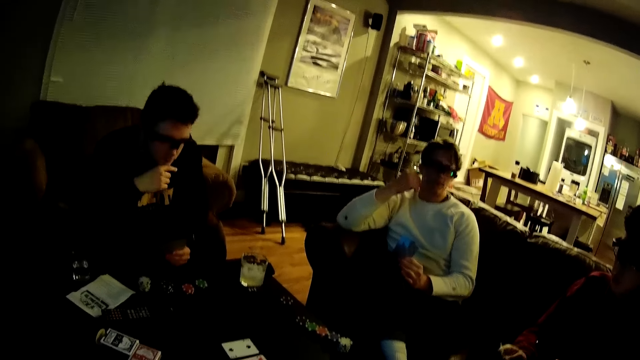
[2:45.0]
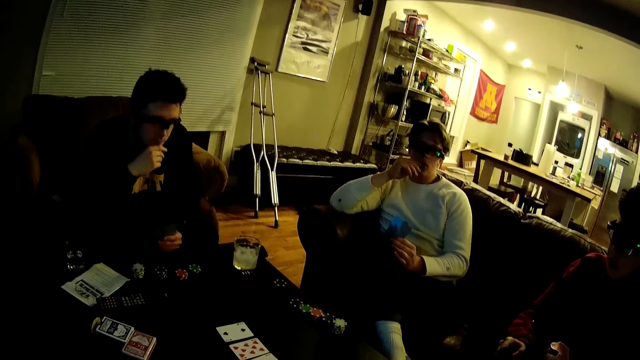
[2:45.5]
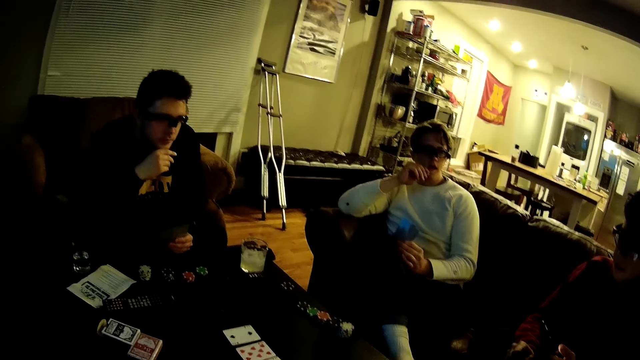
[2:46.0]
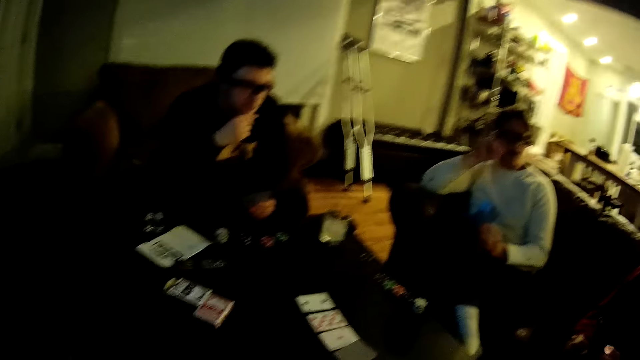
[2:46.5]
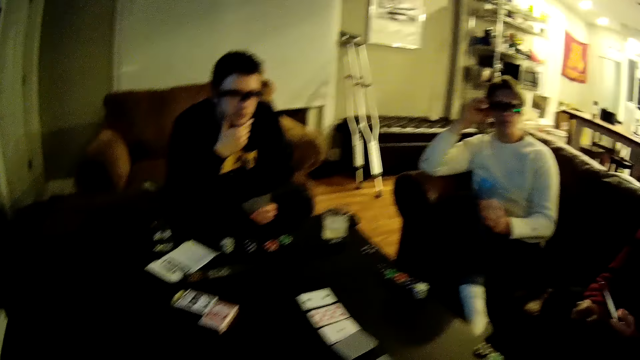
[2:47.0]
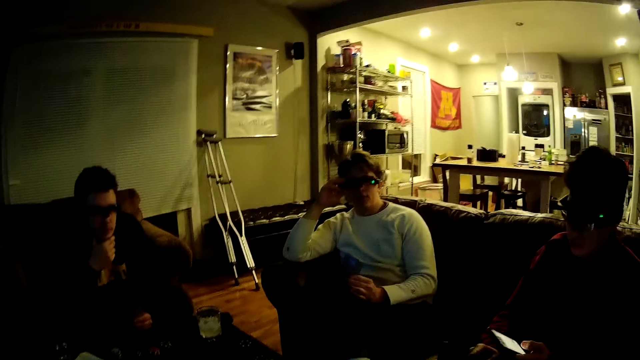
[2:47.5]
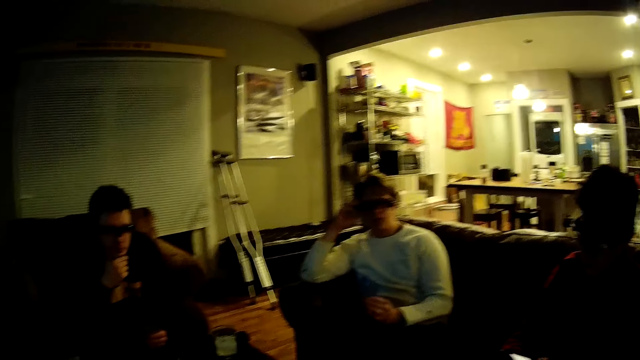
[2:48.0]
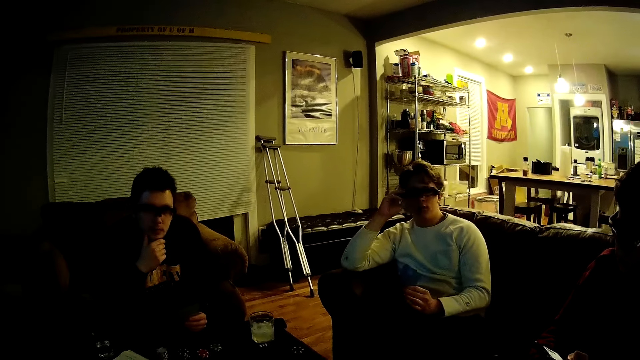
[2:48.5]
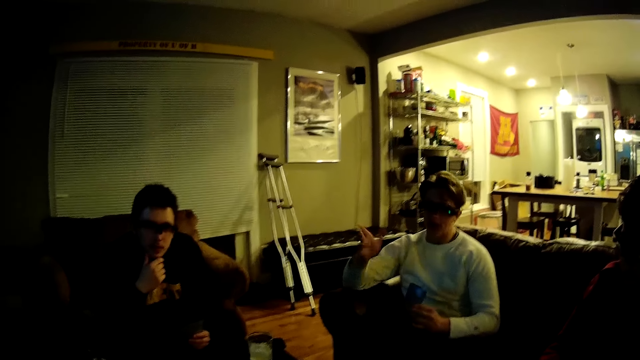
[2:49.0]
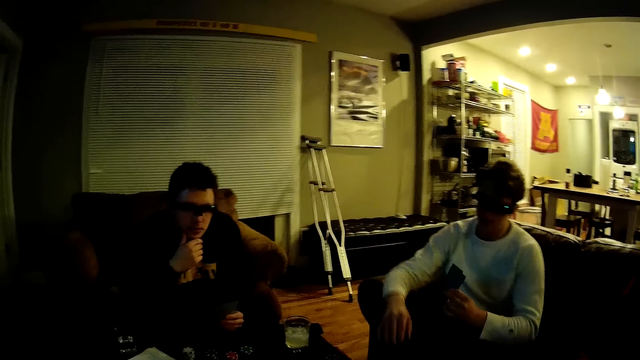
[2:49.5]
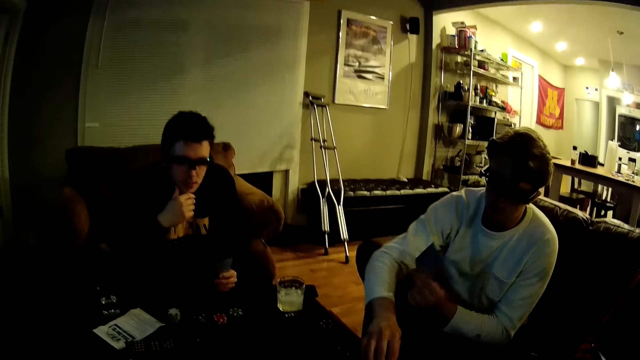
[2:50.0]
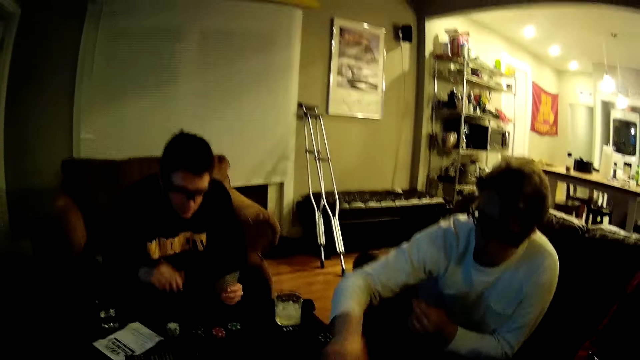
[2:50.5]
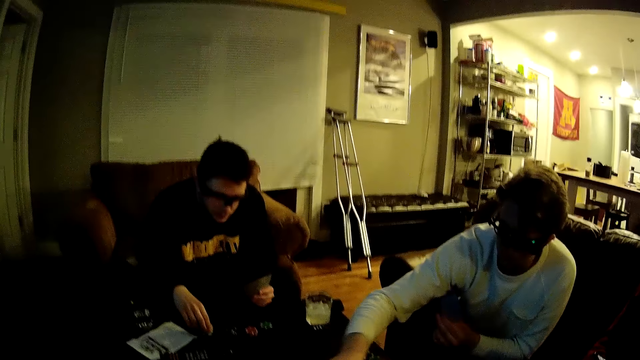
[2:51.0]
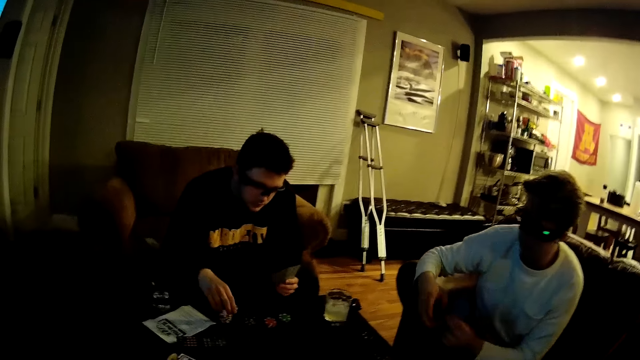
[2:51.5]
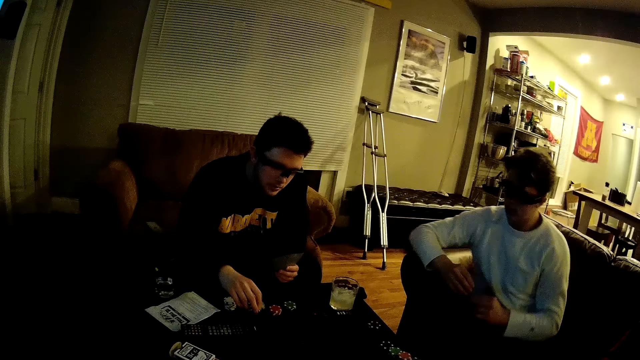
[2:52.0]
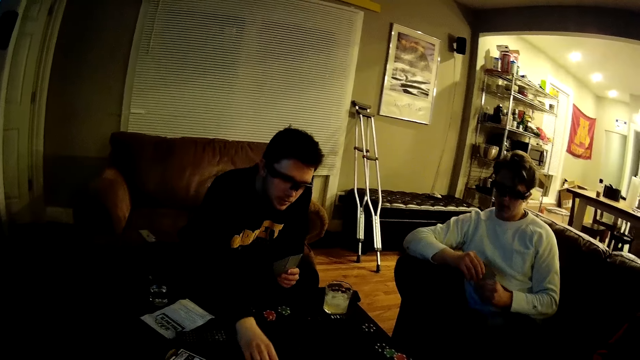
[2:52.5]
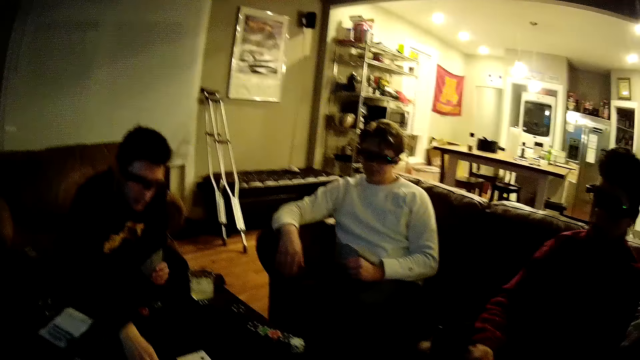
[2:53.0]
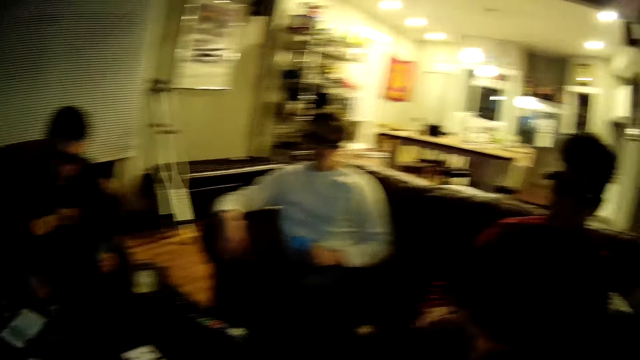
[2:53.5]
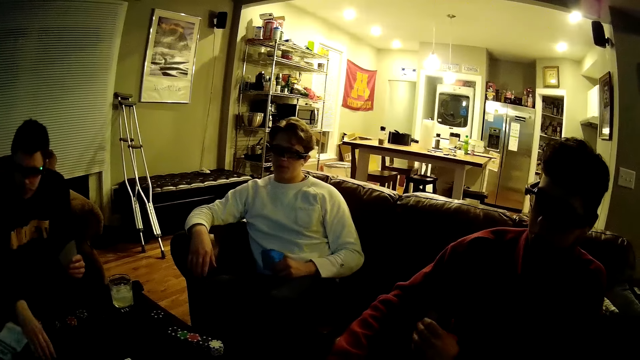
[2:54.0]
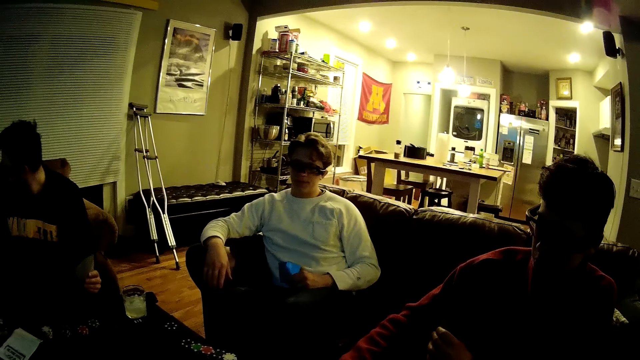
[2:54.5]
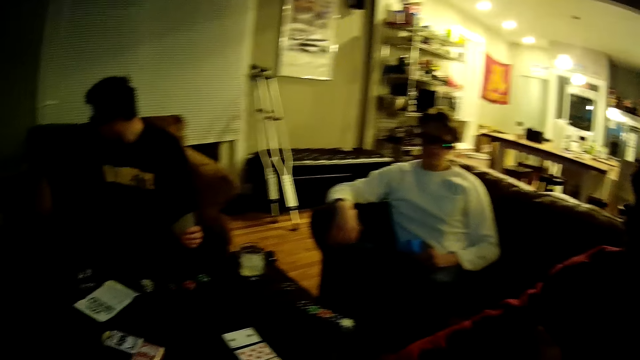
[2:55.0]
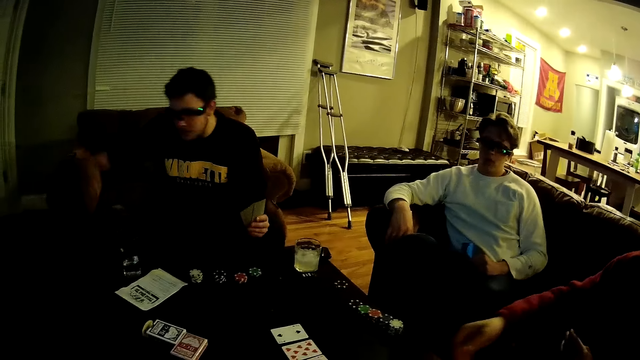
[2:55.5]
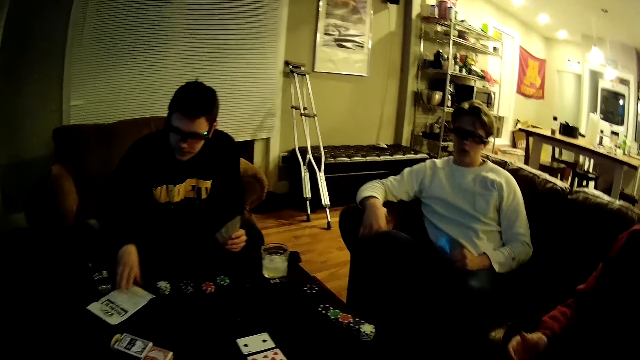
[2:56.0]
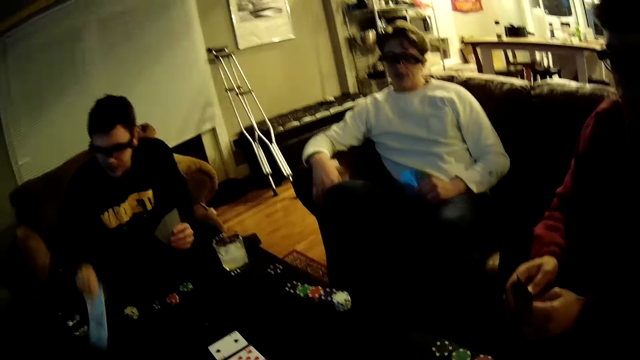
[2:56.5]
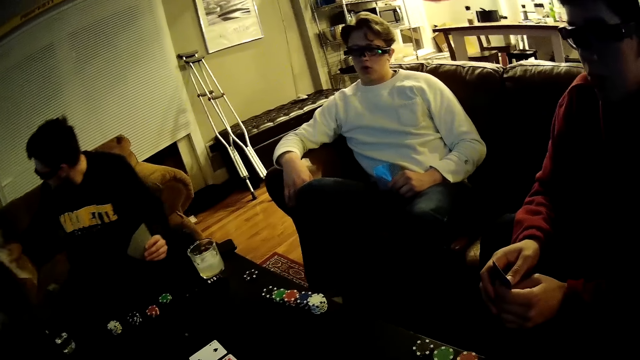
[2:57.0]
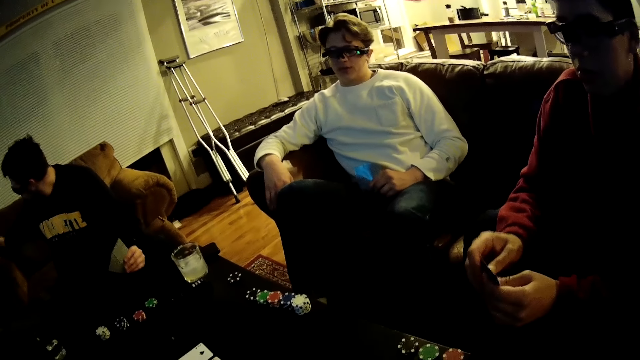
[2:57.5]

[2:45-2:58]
A man talks to the camera wearer. The camera wearer talks to the man. The man operates a phone with his left hand. The camera wearer talks to another man. The second man talks to the camera wearer. The second man plays a poker chip with his right hand on the table. The camera wearer talks to the second man. The second man picks up a dice on the table. A third man plays a poker chip with his right hand on the table. The third man picks up a dice on the table. The second man puts the dice on the table. The second man places his right arm on the chair. The camera wearer talks to the second man. They talk to the second man again. The third man puts the dice on the table. The second man talks to the camera wearer. The first man talks to the camera wearer. The second man makes gestures with his right hand. The third man picks up the phone on the table. The first man picks up a dice on the table. The first man plays a poker chip with his right hand on the table. The first man puts the dice on the table. The third man puts the phone on the chair. The third man picks up a flyer or paper on the table with his right hand. The camera wearer interacts with the second man. The second man talks to the camera wearer.

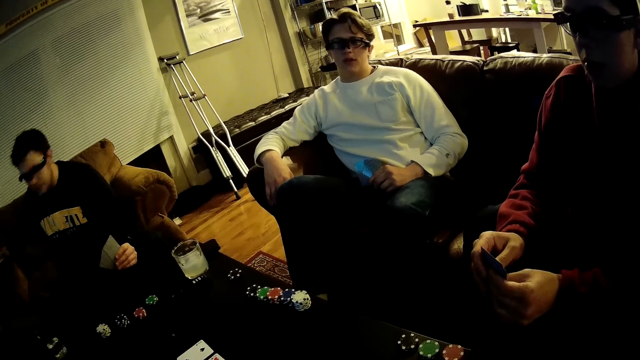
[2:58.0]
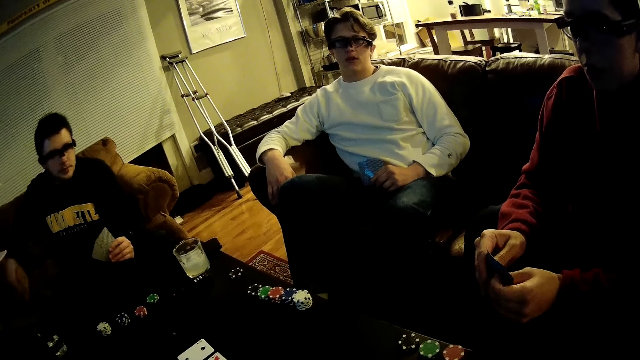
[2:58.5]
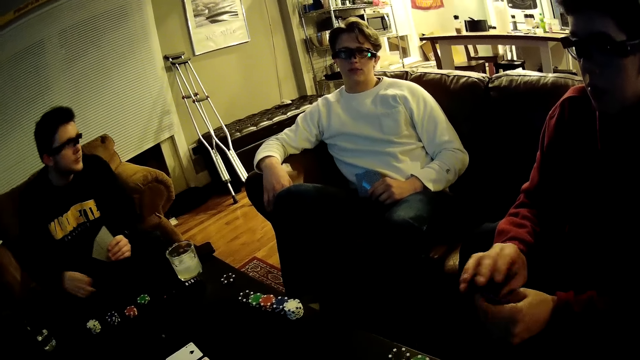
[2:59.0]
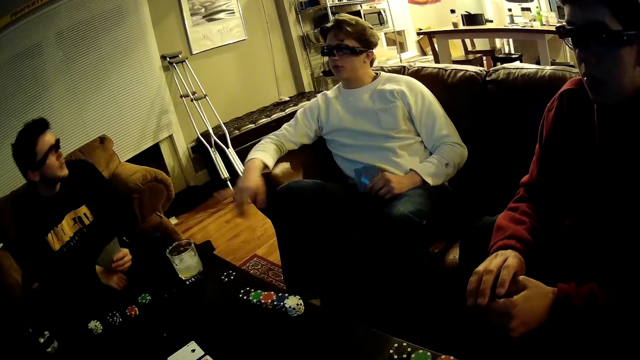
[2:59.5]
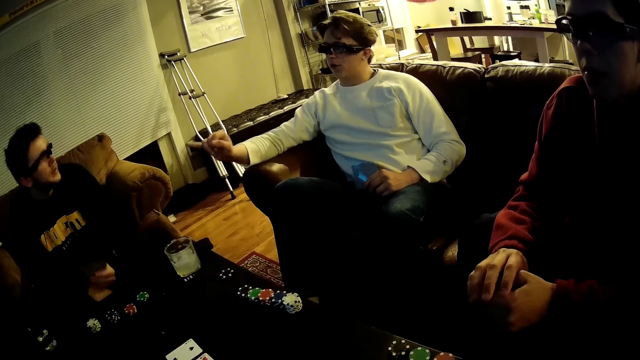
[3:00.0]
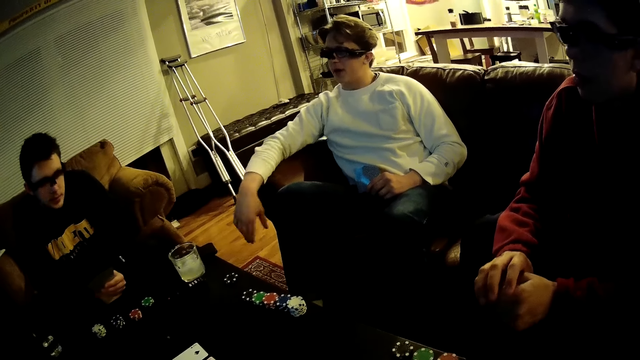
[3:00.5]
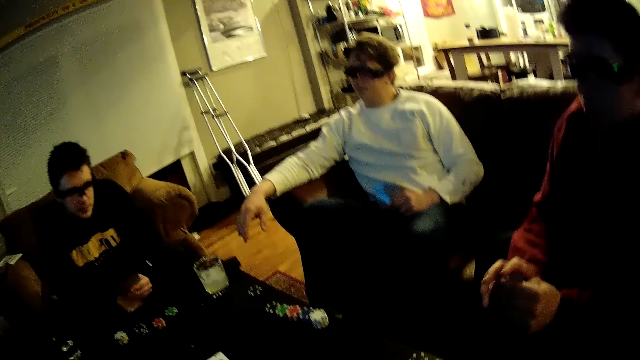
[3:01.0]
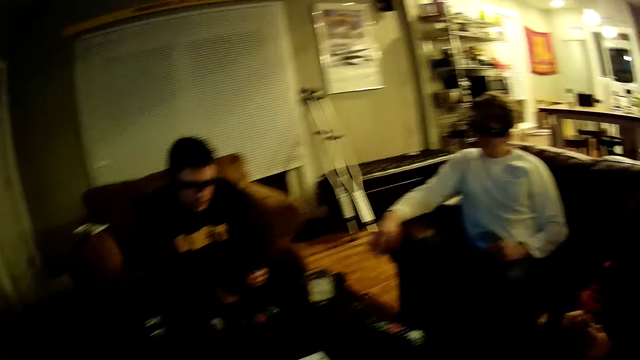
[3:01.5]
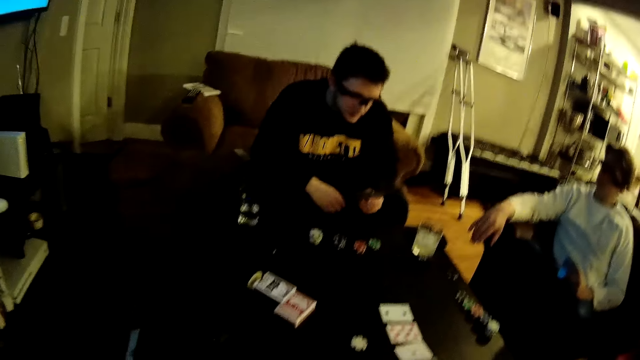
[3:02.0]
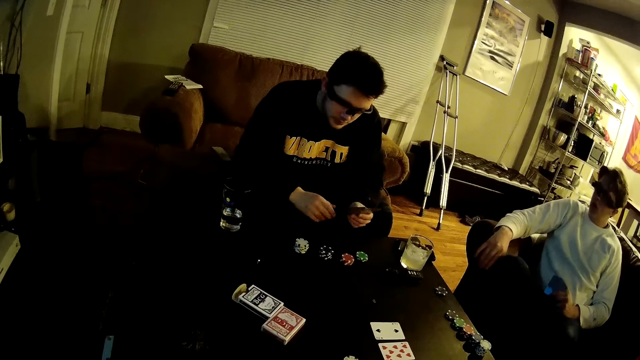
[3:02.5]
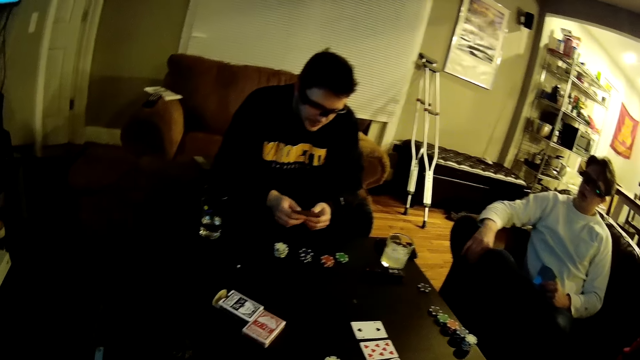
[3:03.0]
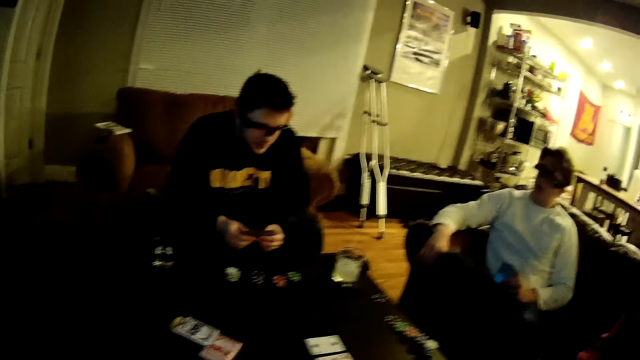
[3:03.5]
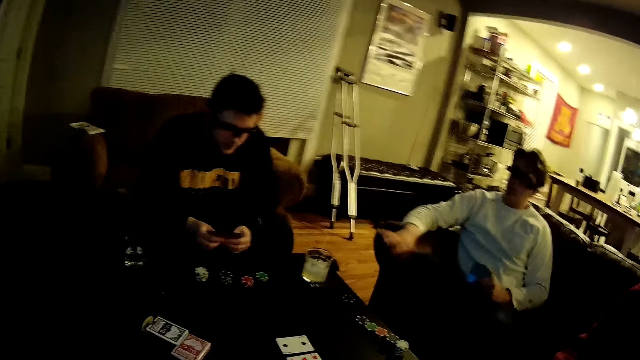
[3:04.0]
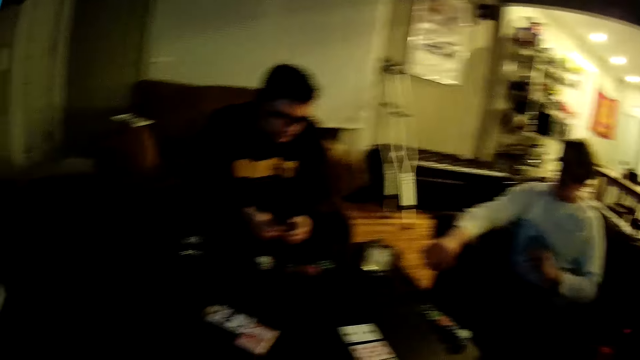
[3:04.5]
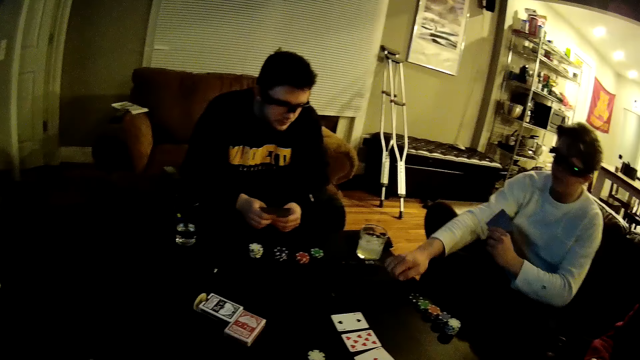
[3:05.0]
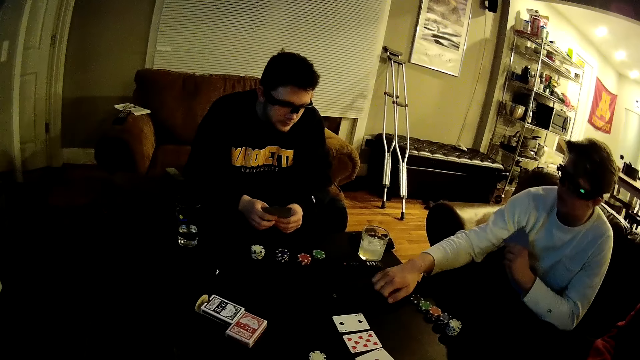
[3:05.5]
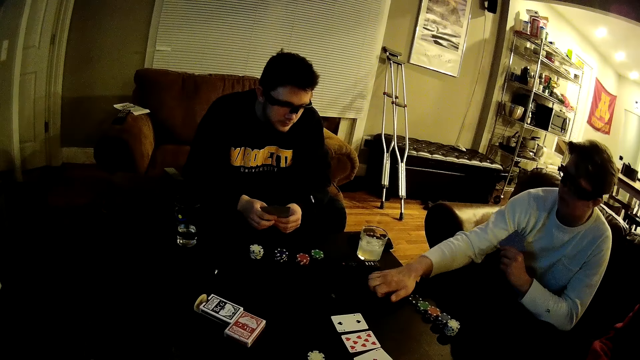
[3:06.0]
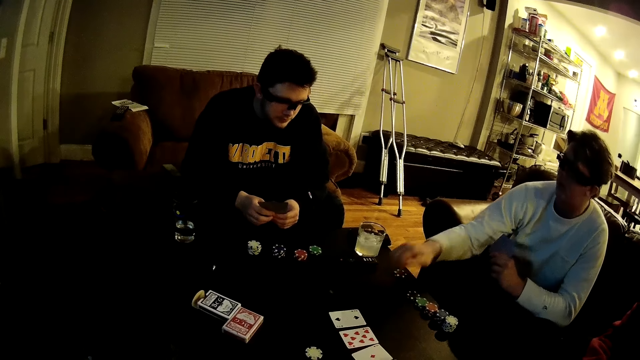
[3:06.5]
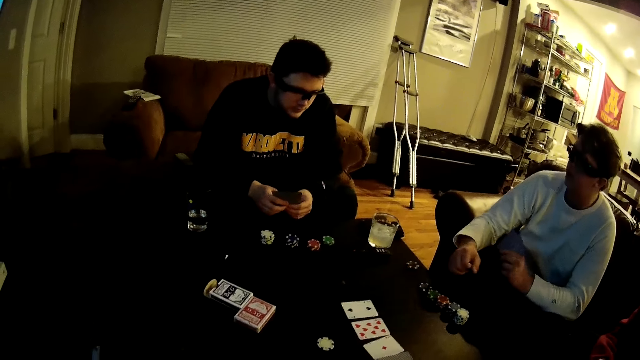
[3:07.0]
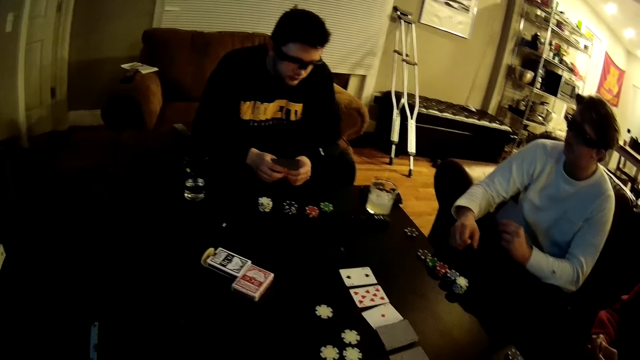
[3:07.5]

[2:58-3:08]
A man talks to the camera wearer. Another man puts the paper on the chair. The first man talks to the camera wearer. The camera wearer talks to the first man. The first man makes gestures with his right hand. The other man talks to the first man. The first man talks to the other man. The other man holds a card in both hands. The first man talks to the other man. The camera wearer talks to the other man. The first man knocks the table with his right hand. The first man talks to the other man.
